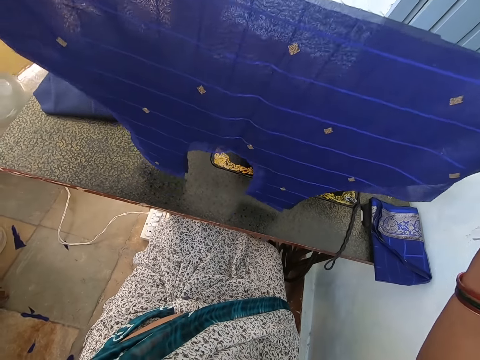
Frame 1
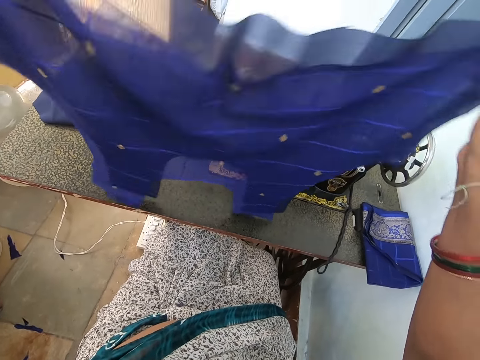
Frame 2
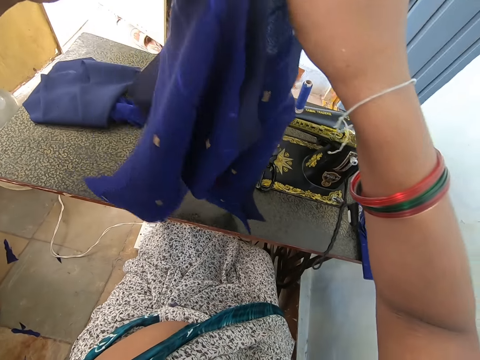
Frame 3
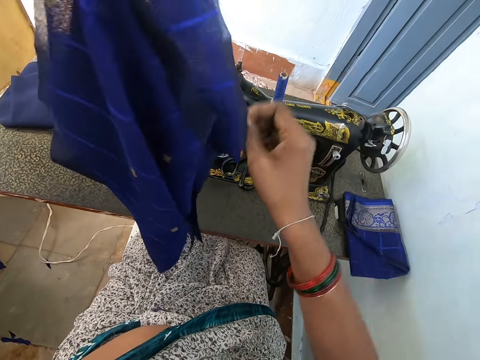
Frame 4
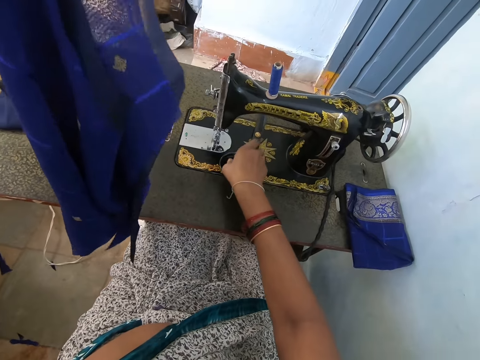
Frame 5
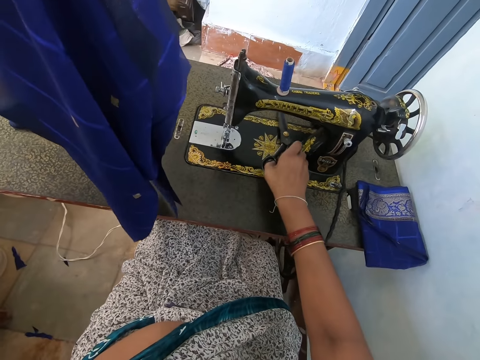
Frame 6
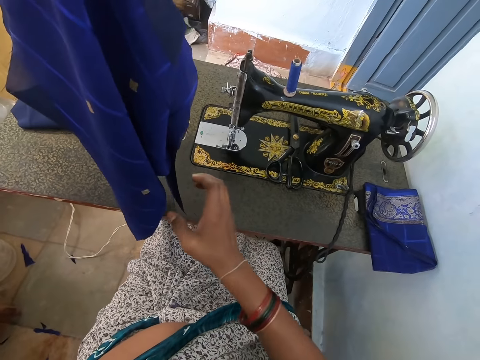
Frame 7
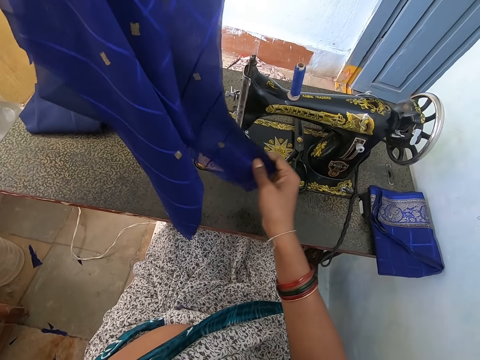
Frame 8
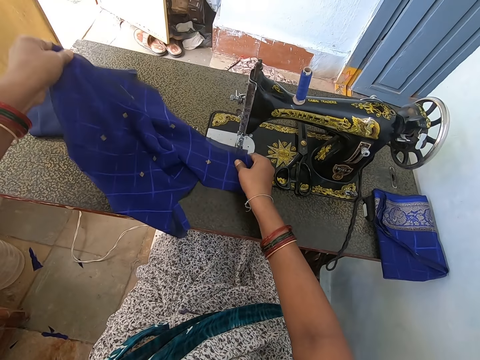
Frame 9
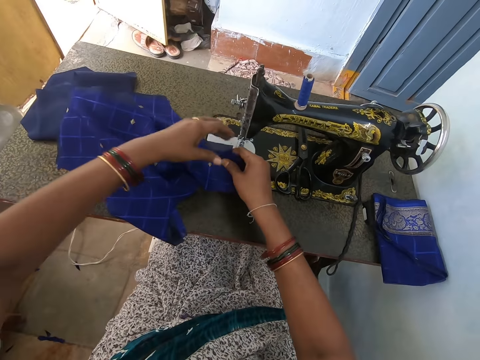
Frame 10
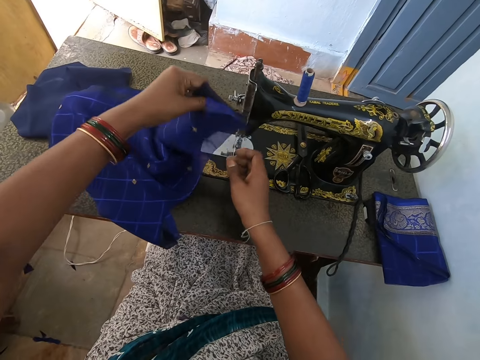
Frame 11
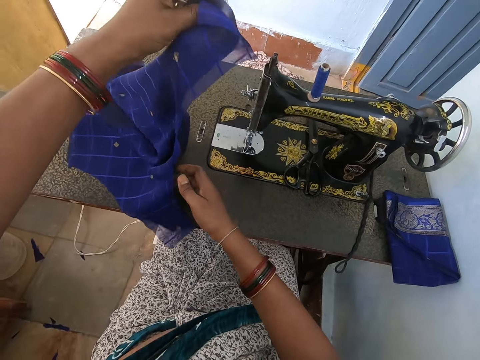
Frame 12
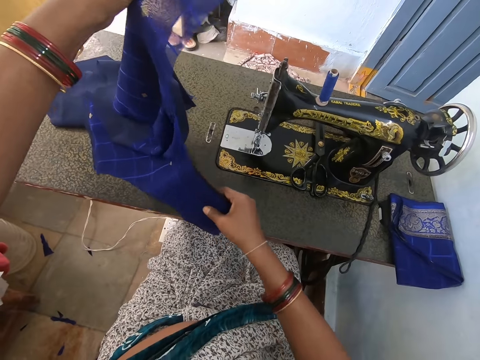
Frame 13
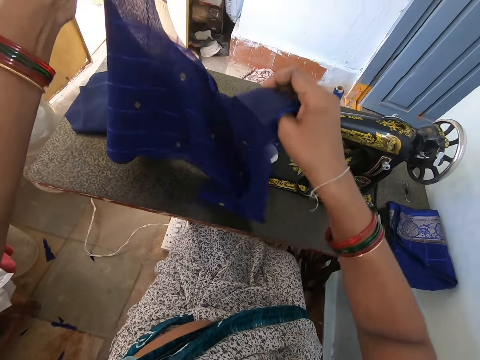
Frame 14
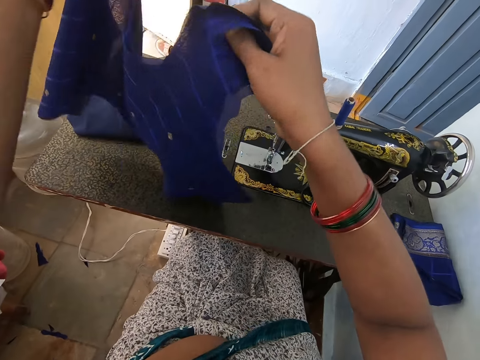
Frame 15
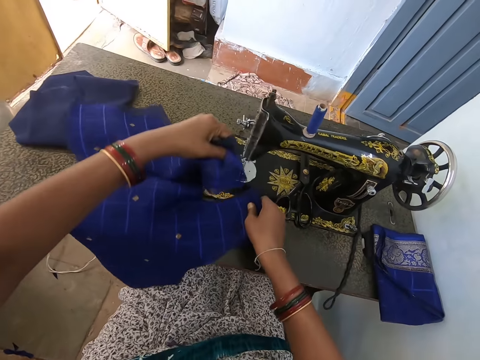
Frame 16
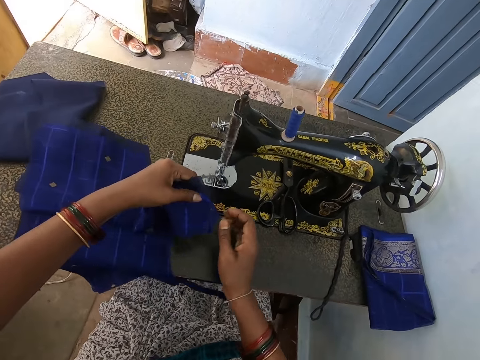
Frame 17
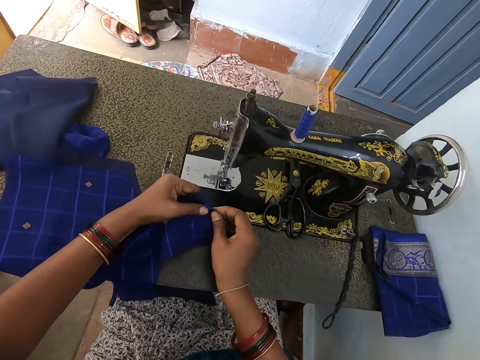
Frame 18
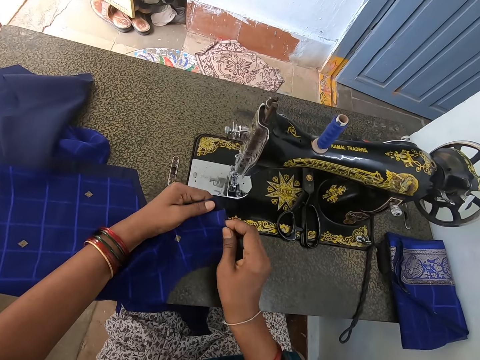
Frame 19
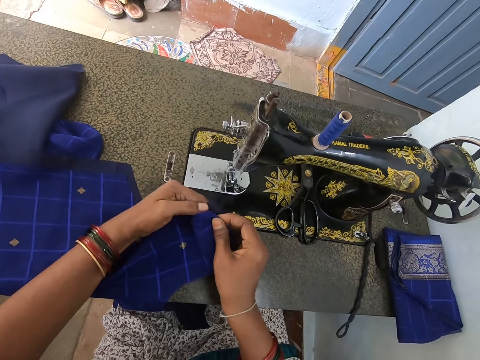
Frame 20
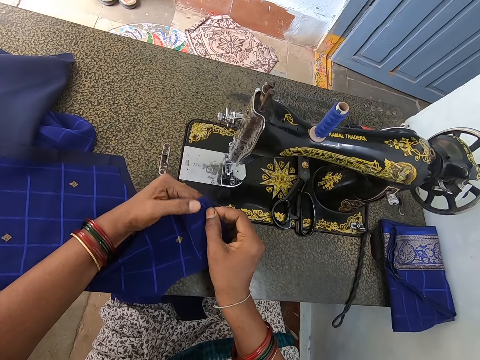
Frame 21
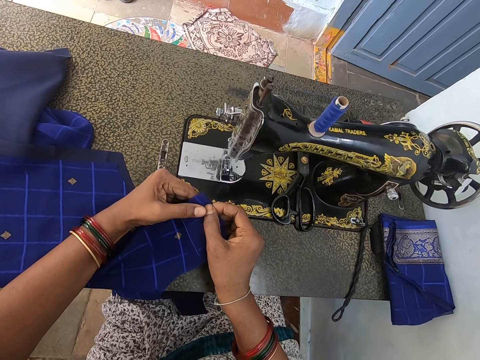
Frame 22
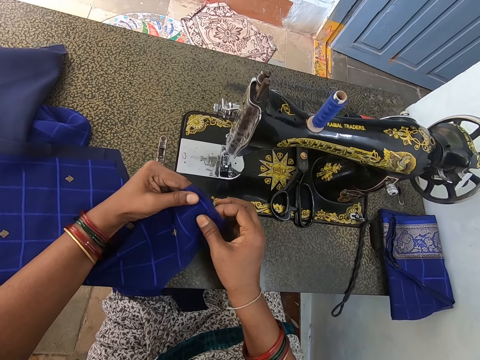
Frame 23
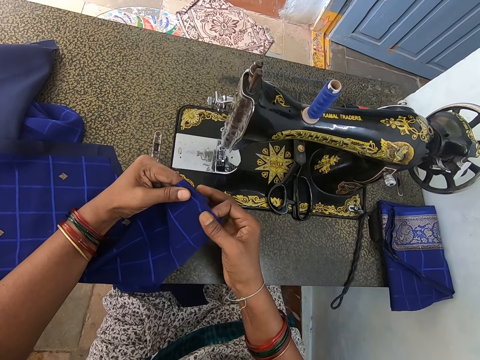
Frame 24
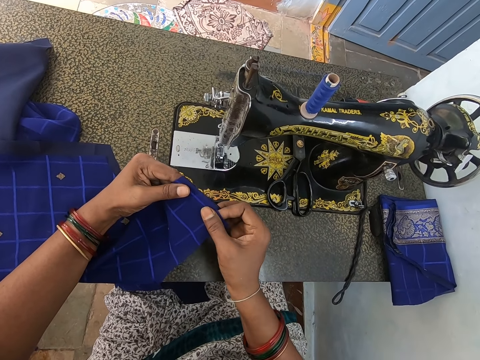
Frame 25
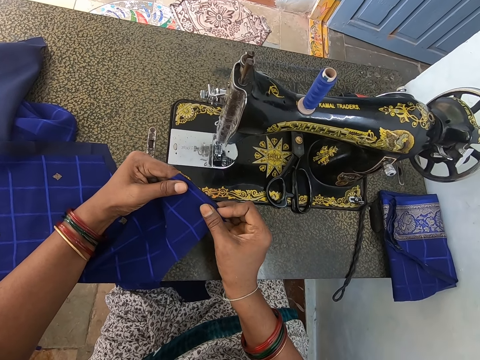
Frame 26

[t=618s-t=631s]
The camera wearer attaches the cloths. She moves the pair of scissors on the sewing machine. She holds the scissors on the sewing machine. She holds the pieces of clothes with her hands. She stretches the cloths with both hands. She puts the cloths on the sewing machine. She attaches the cloths with both hands. She aligns the cloths with both hands. She attaches the cloths.

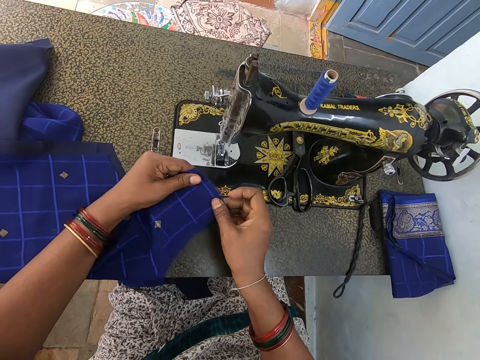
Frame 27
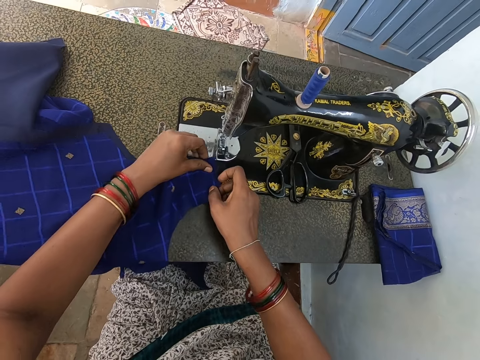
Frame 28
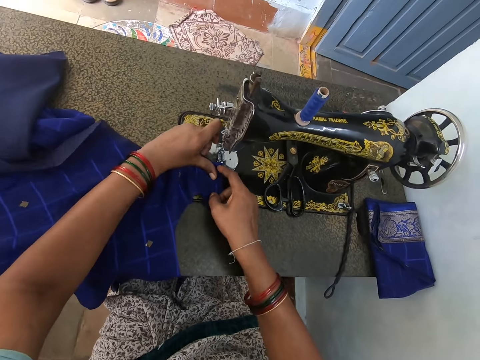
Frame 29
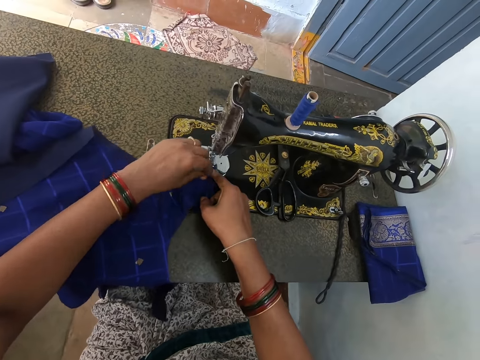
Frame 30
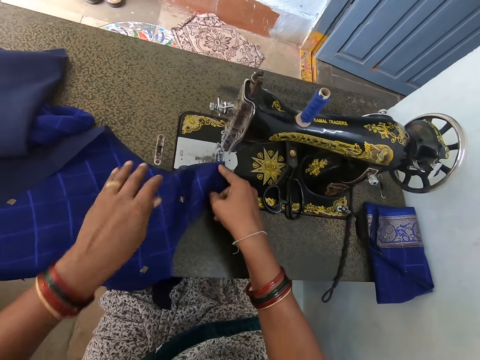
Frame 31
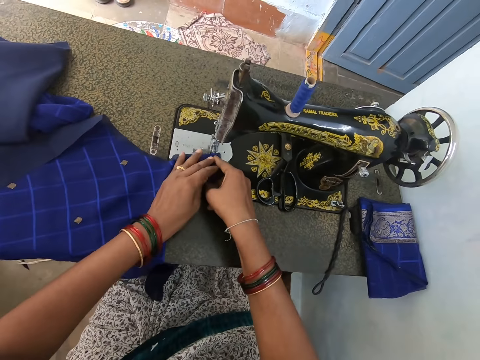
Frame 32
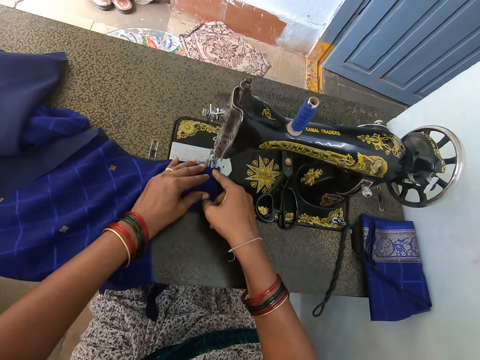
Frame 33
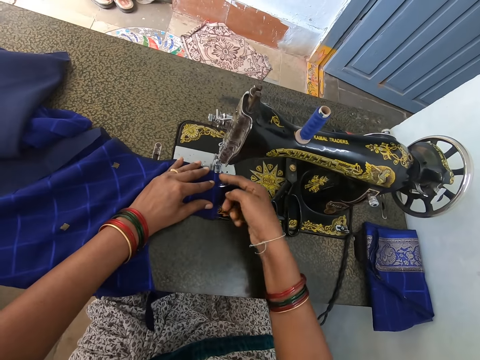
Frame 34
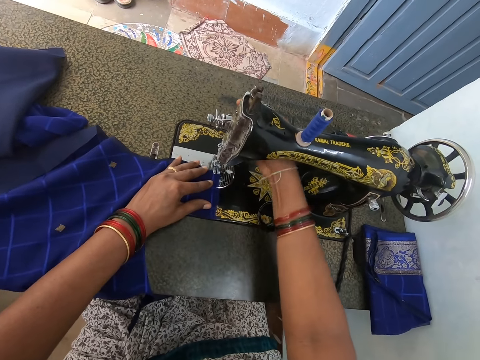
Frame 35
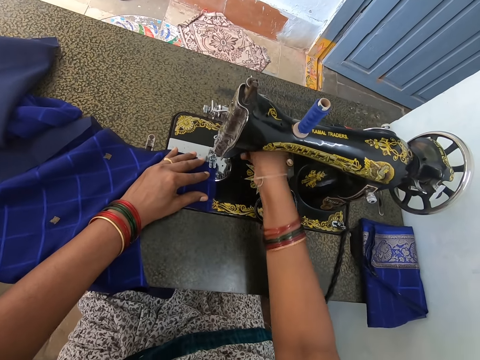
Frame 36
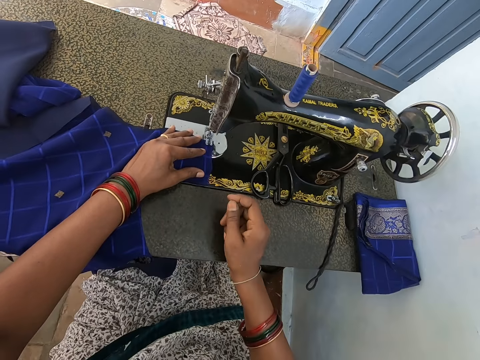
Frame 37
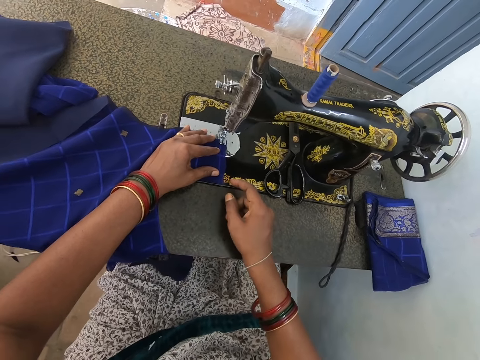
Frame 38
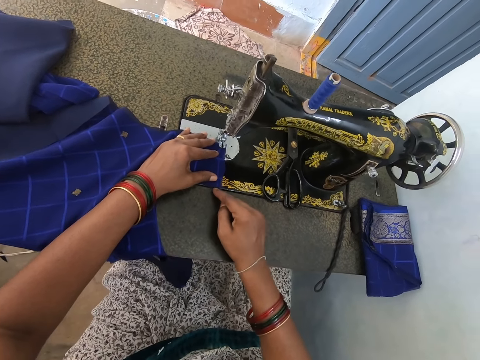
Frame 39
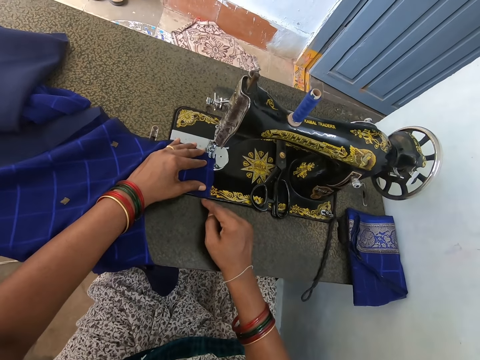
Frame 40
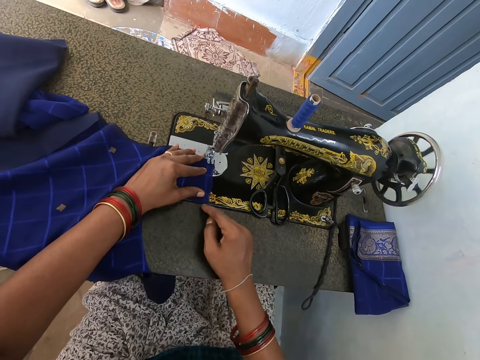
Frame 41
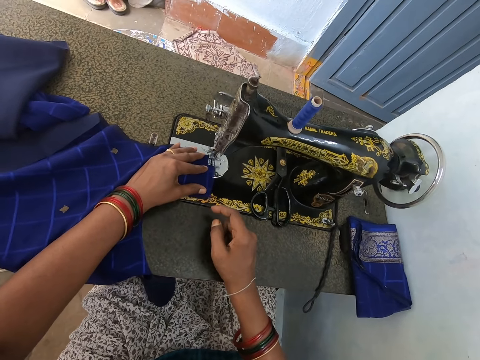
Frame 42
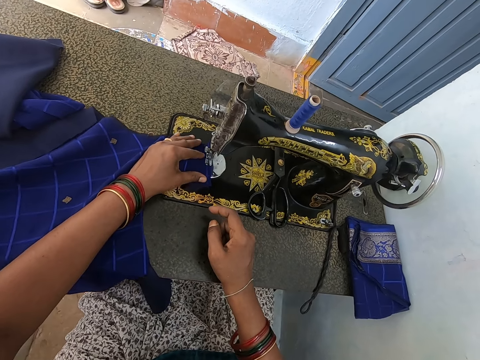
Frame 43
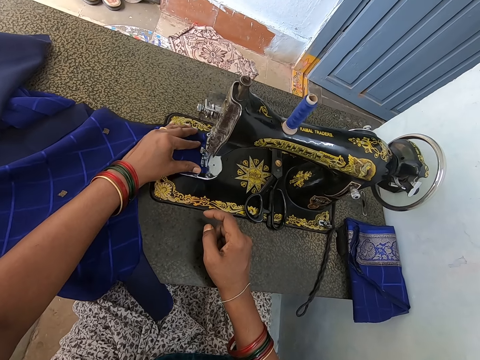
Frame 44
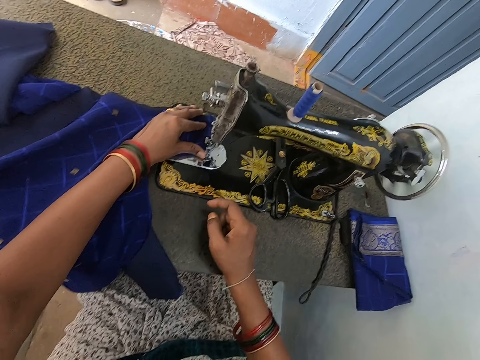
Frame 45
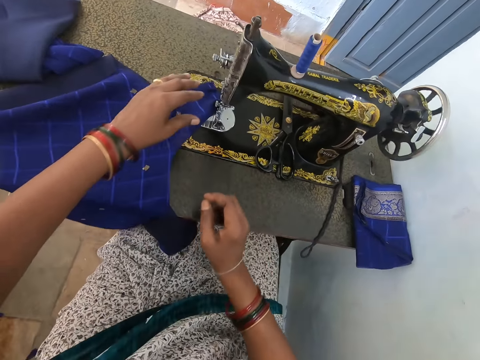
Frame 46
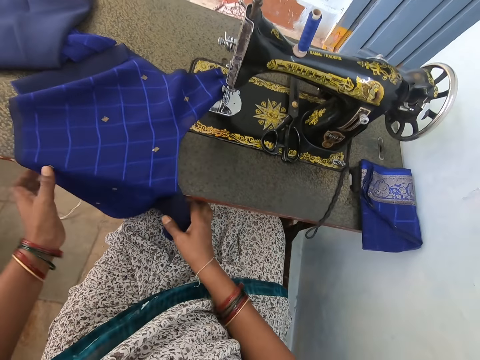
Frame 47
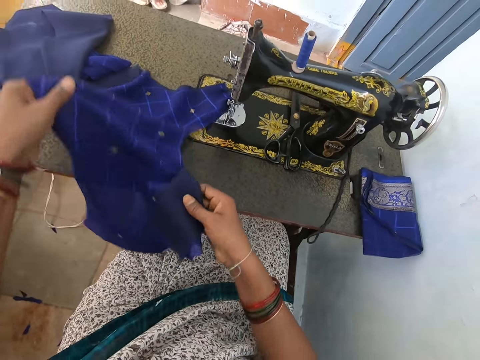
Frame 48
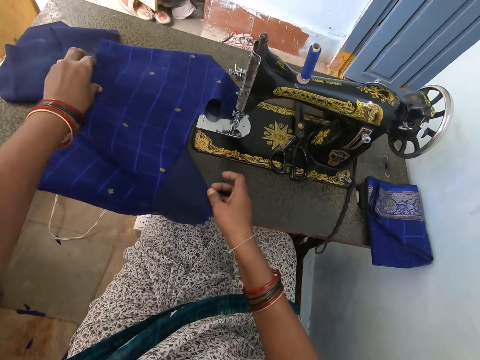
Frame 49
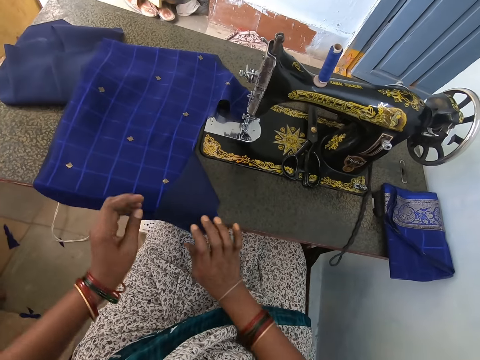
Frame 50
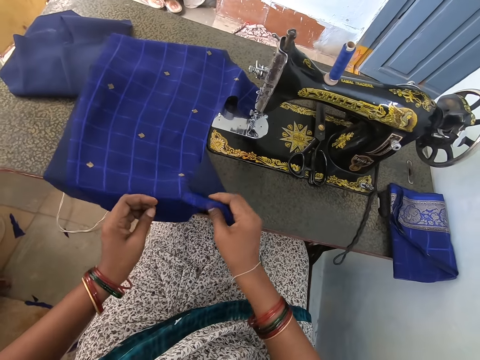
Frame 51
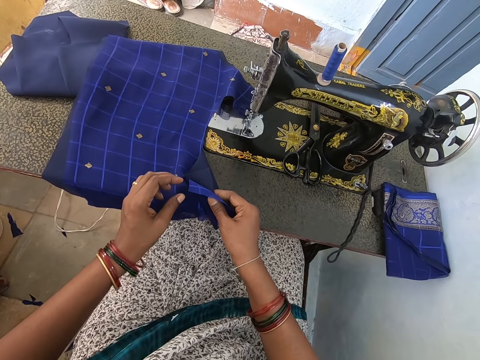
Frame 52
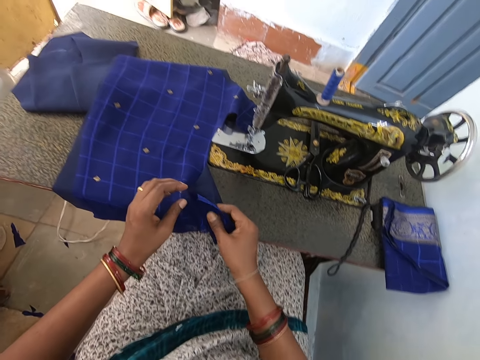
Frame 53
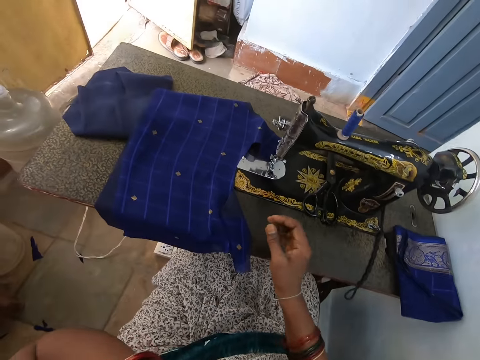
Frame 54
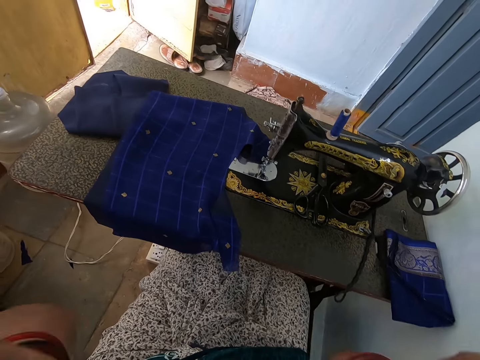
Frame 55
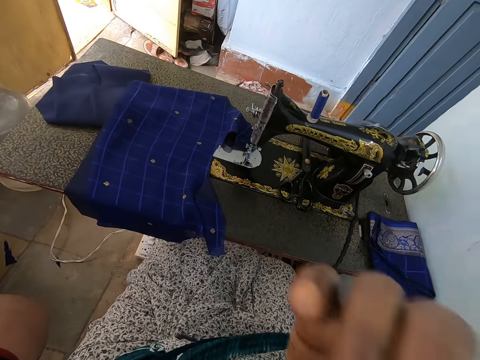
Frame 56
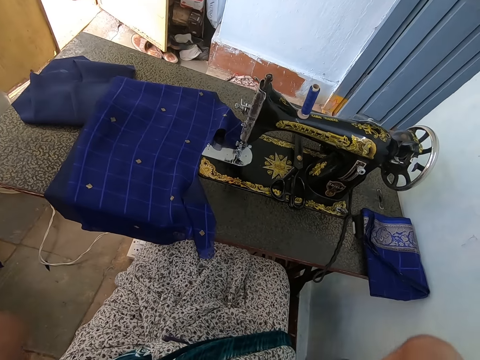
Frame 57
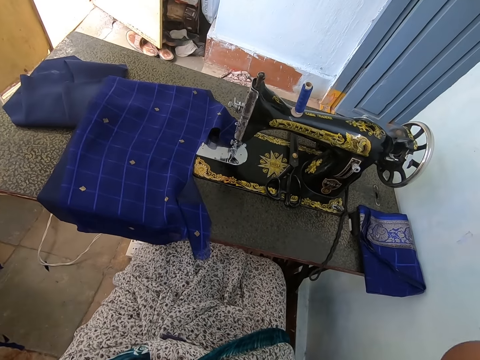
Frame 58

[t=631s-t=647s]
The camera wearer puts the cloths in the sewing machine. She sews the pieces of clothes with the sewing machine. She aligns the cloths in the sewing machine. She starts the sewing machine. She sews the cloth with the sewing machine. She holds the pieces of clothes with her hands. She adjusts the cloth on the sewing machine. She aligns the cloths in the sewing machine. She raises her hand. She adjusts the camera.
